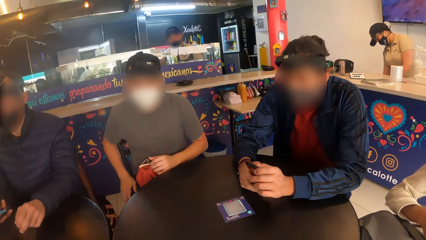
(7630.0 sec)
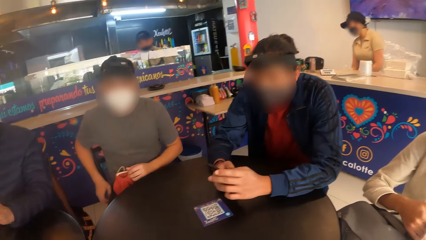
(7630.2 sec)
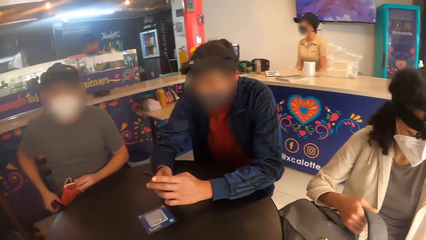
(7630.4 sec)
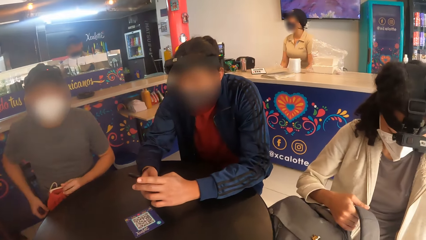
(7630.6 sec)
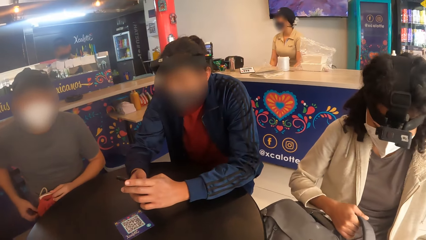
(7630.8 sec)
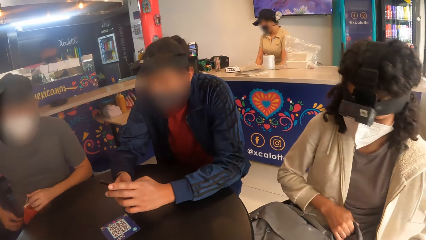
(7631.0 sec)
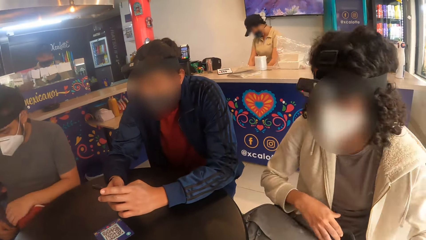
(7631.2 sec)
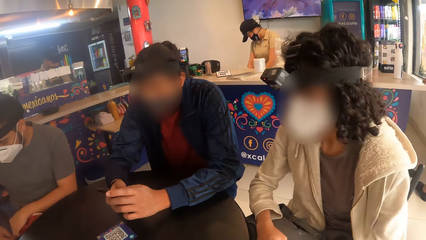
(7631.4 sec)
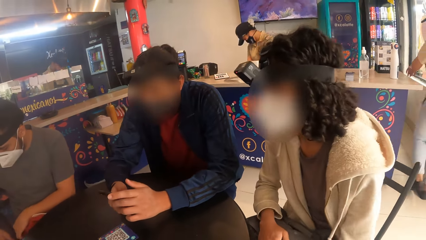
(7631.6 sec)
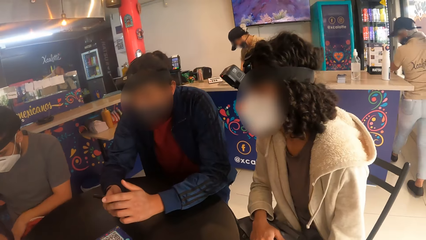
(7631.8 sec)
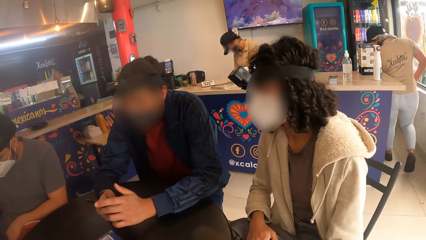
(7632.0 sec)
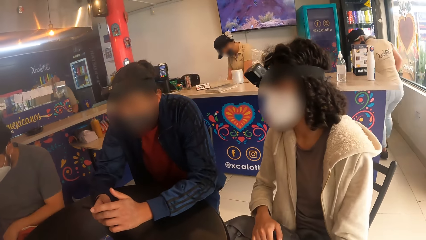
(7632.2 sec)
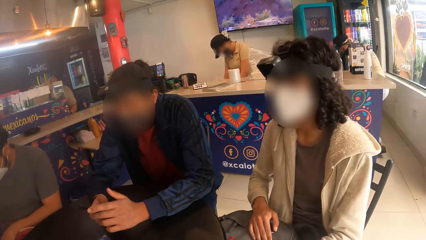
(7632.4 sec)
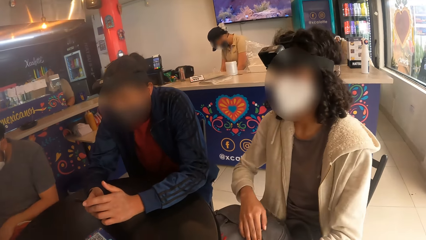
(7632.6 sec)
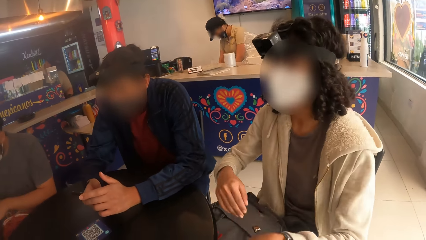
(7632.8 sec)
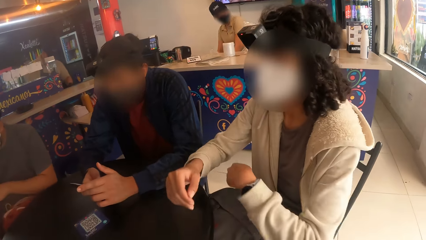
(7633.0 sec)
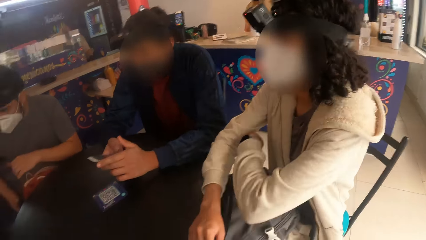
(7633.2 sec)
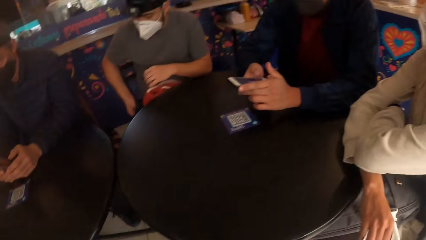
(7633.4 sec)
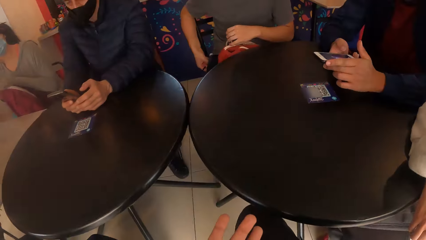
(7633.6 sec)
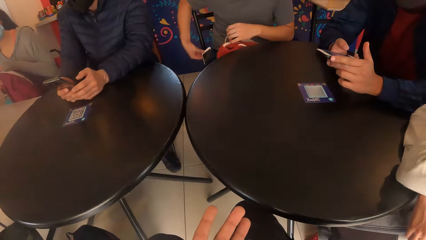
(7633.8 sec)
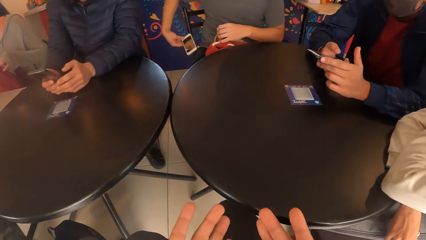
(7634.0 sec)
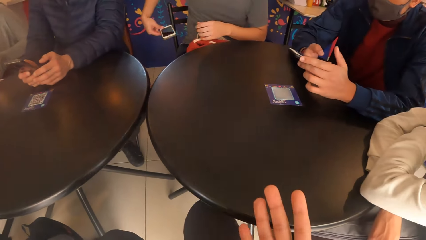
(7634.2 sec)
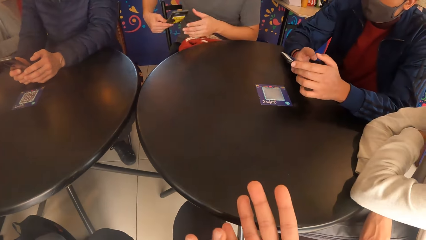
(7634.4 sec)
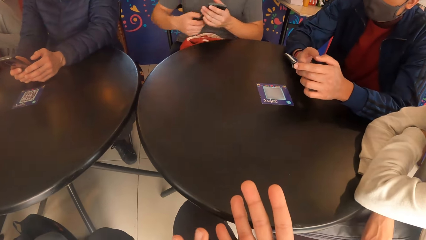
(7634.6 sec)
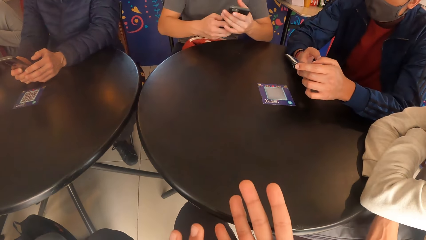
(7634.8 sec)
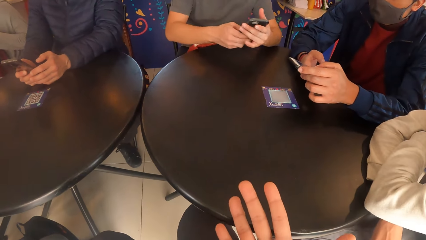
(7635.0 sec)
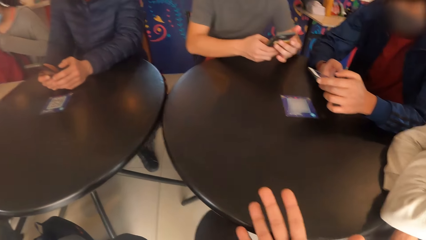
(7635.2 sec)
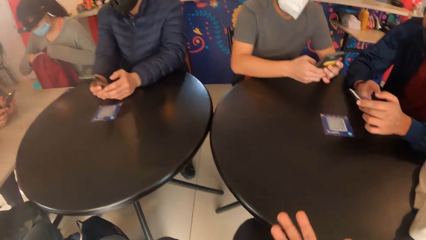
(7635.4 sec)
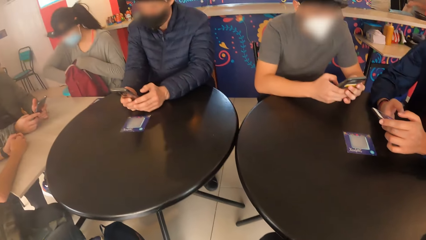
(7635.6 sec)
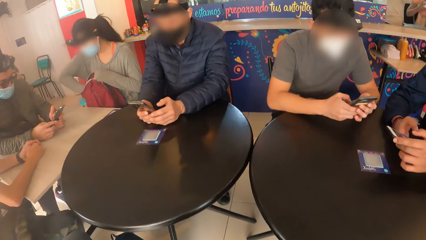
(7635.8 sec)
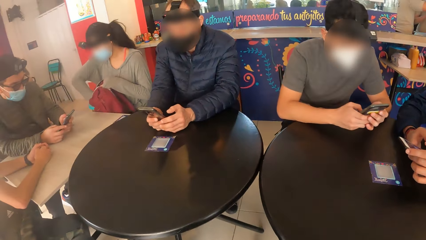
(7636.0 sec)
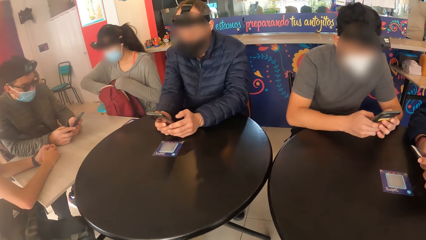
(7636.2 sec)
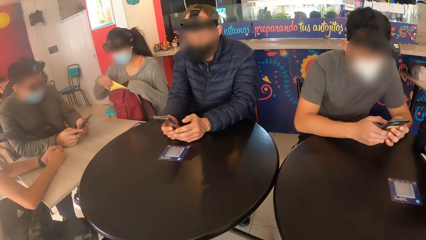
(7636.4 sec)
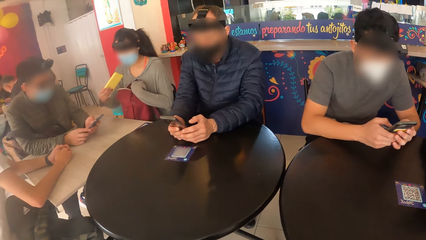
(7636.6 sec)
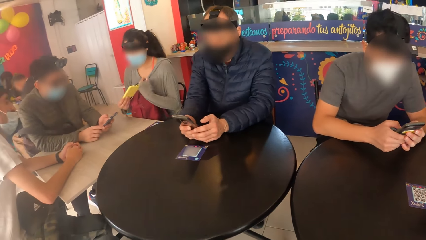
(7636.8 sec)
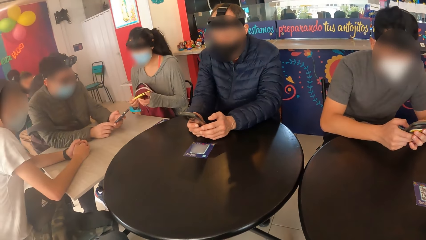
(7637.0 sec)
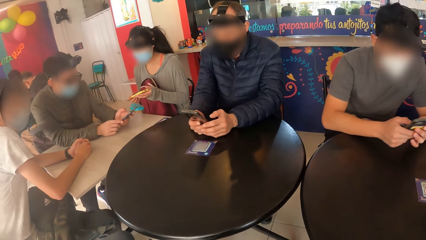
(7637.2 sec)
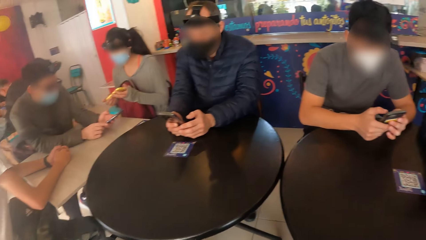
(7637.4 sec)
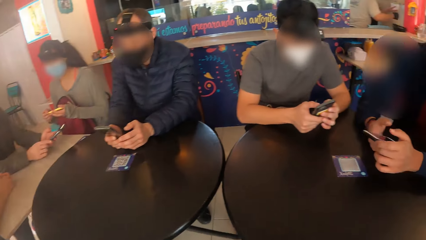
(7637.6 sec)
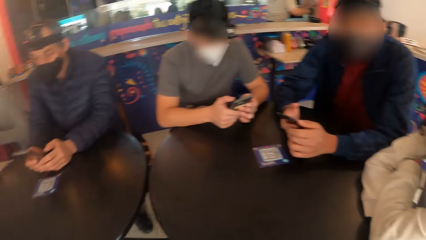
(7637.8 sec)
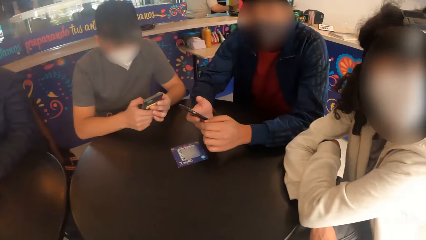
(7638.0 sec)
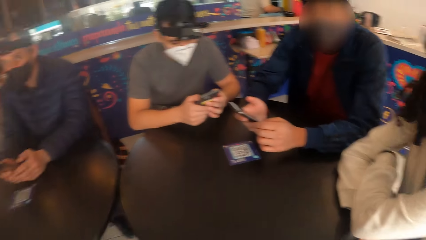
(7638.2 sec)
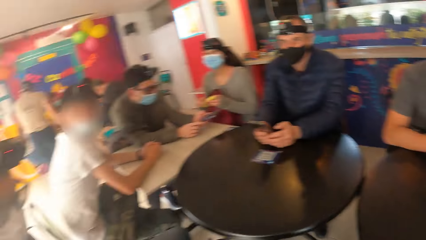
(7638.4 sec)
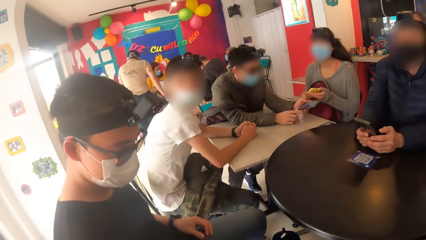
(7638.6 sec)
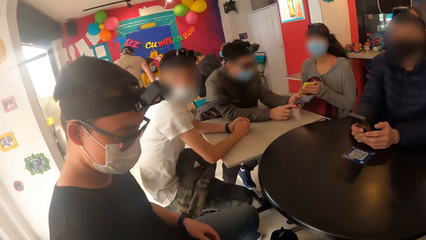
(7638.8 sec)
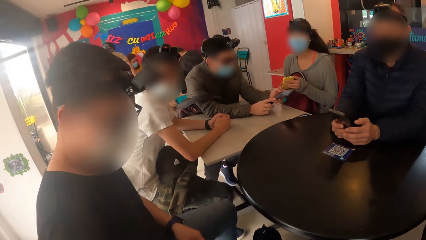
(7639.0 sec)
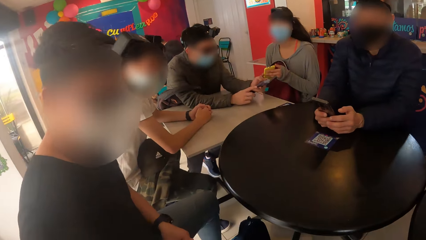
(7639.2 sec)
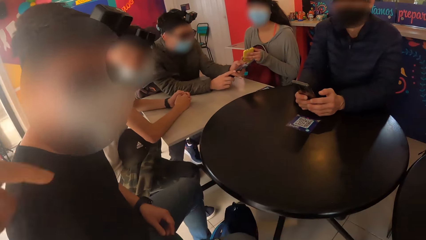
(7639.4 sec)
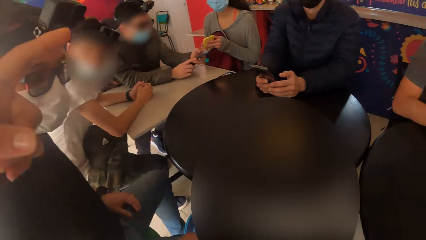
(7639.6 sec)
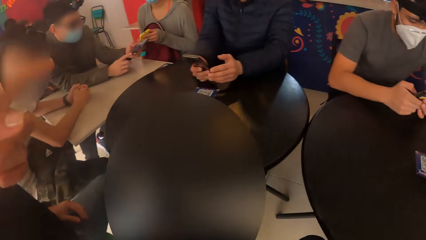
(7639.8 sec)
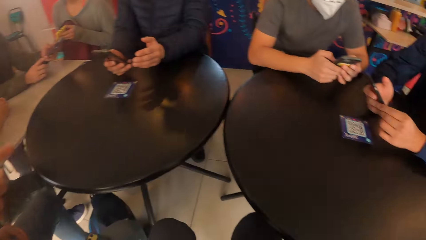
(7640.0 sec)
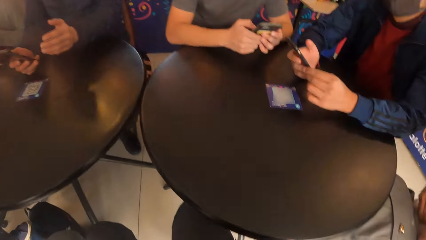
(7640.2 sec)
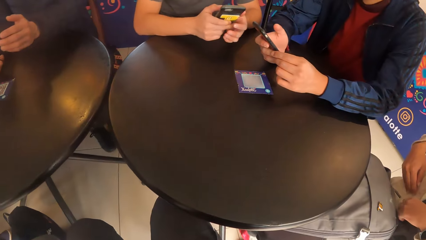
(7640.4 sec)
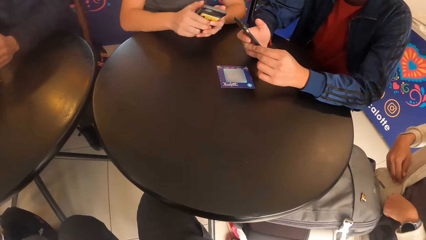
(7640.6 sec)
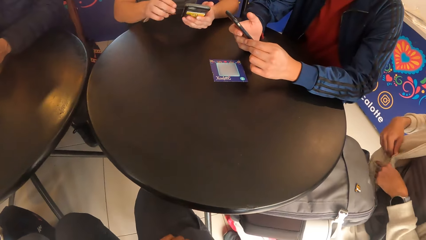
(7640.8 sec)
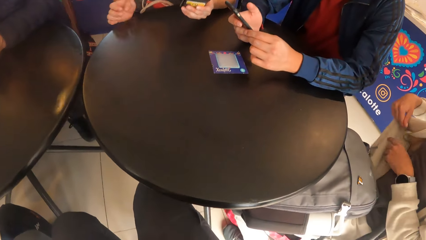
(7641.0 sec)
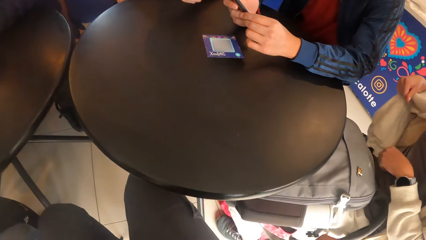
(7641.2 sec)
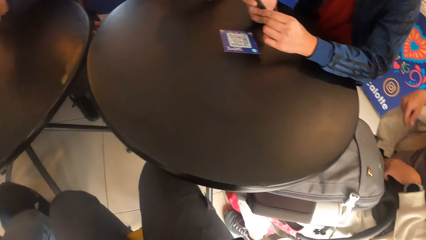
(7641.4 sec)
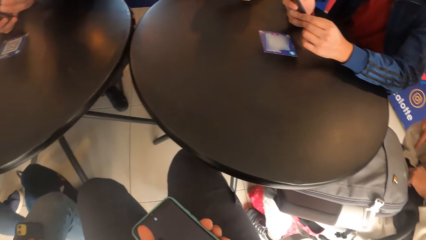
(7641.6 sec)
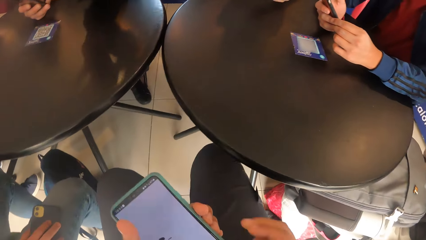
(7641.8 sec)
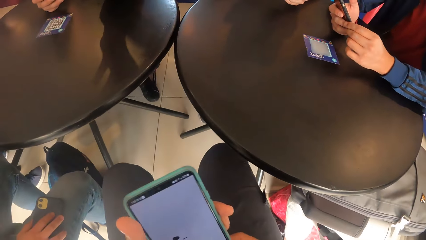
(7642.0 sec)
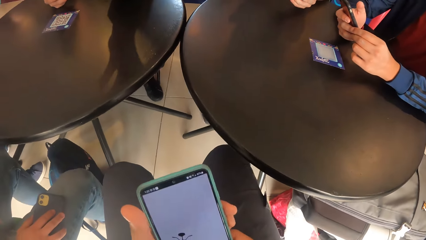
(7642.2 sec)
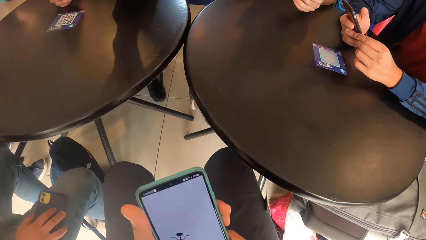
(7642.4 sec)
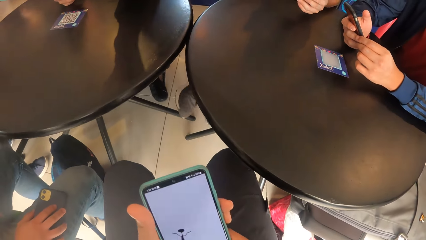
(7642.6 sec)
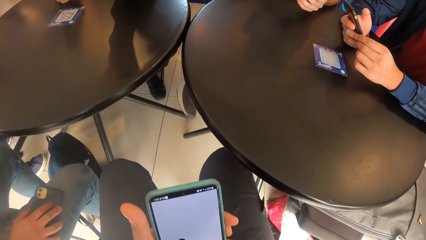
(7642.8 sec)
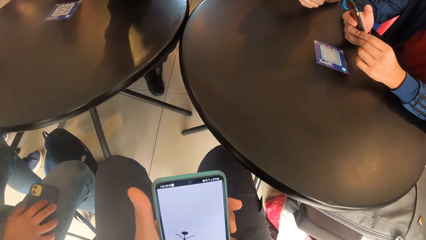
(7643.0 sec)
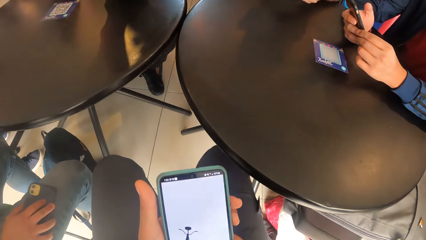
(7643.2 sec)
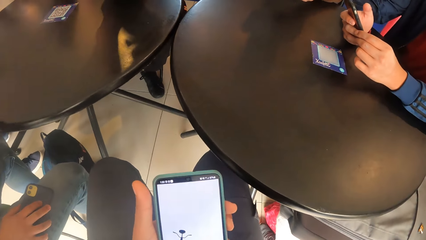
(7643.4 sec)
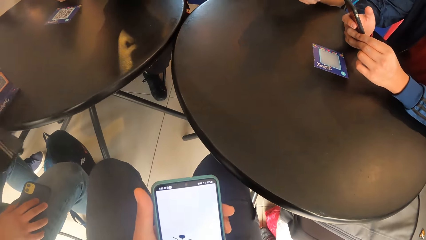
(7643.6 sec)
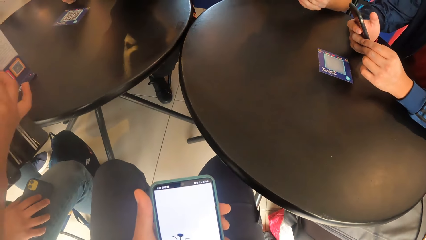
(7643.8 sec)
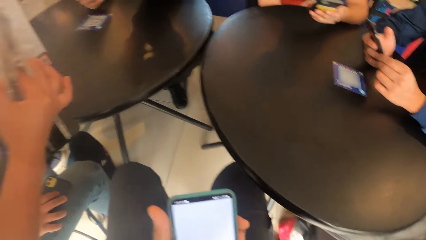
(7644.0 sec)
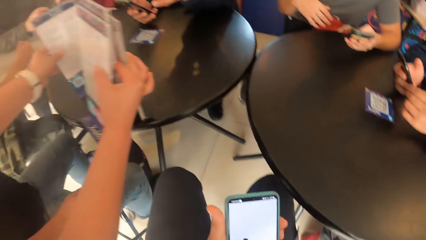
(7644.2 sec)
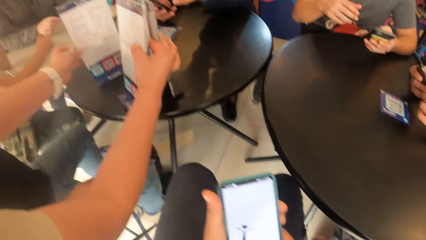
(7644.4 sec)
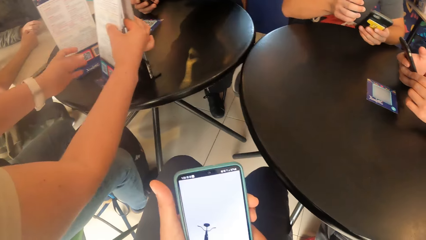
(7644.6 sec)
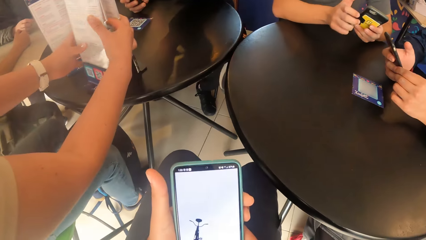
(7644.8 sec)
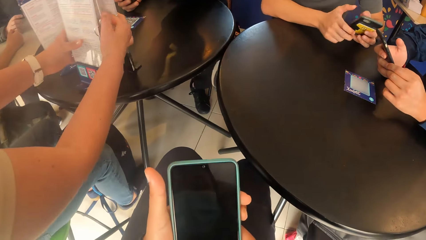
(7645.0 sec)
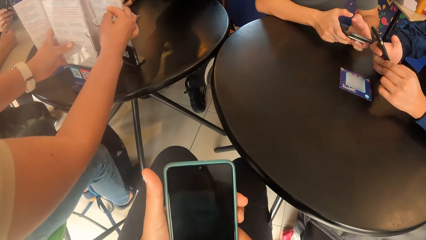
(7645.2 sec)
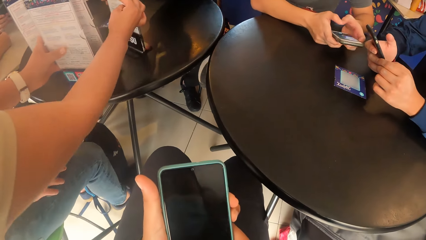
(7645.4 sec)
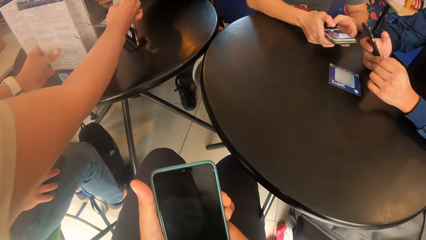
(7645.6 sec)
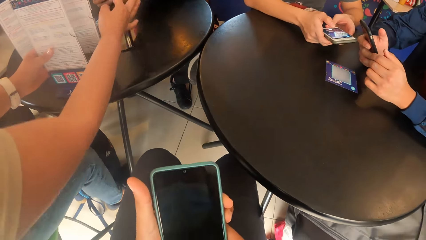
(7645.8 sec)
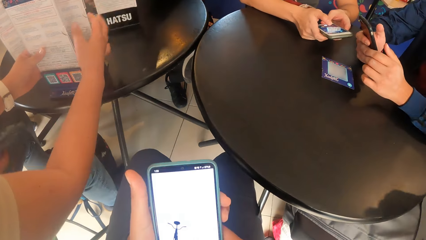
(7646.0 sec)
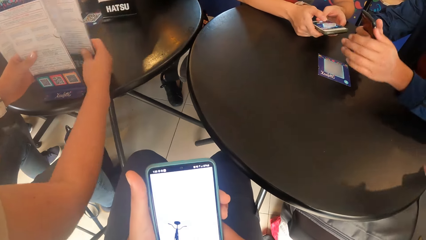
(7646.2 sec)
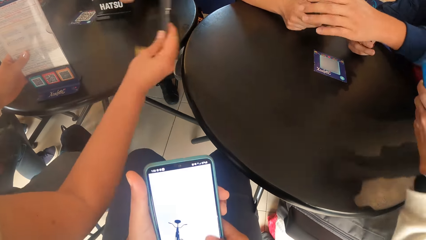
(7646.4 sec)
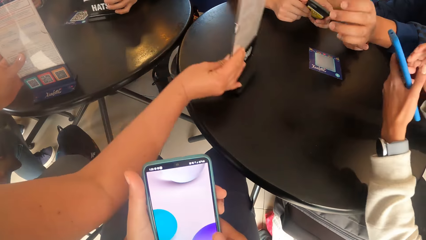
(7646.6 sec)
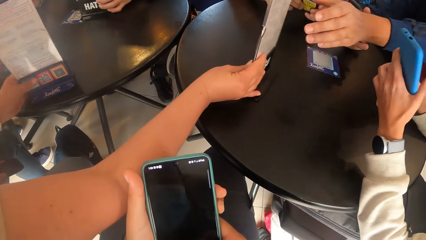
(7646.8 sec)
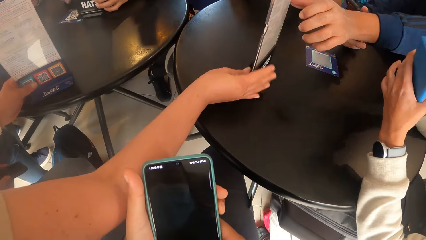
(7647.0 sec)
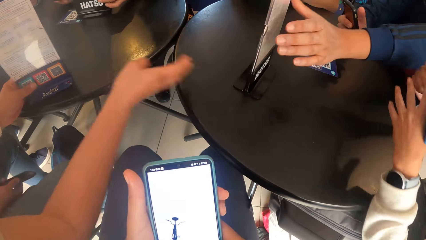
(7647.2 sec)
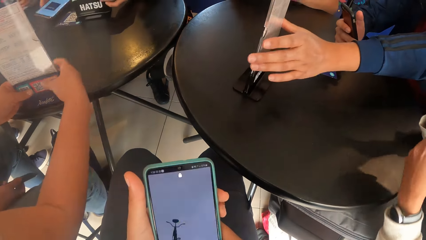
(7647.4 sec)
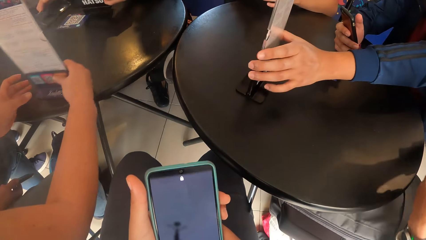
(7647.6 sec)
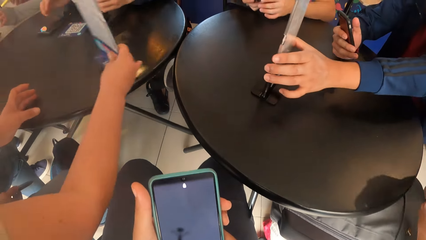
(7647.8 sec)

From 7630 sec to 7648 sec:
A man removes a phone from his pocket with his left hand. The camera wearer examines both hands. The man operates the phone in both hands. The camera wearer looks around. A woman removes a phone from her bag with both hands and operates the phone in both hands. The camera wearer gestures to another man with her left hand. She operates a phone with both hands. A waiter drops a menu holder on the black table with her left hand. The waiter passes a menu holder to a third man with her right hand. The waiter passes a menu holder to a fourth man with her right hand.
